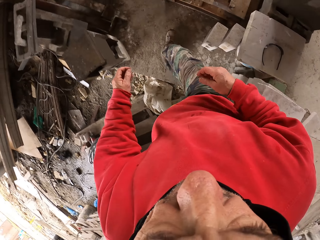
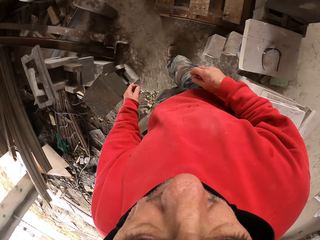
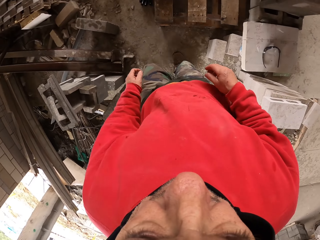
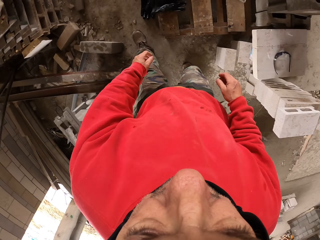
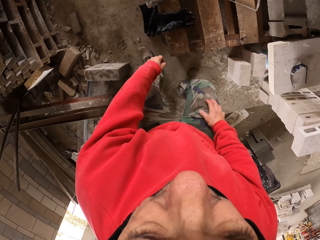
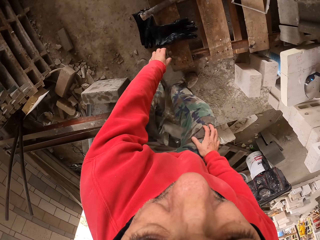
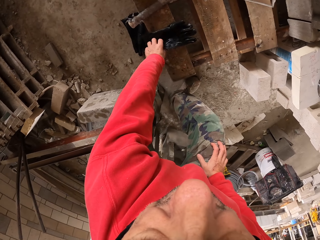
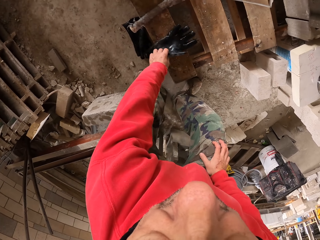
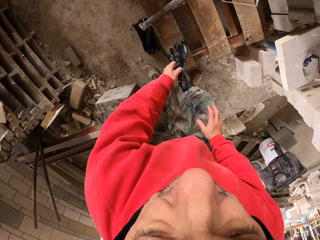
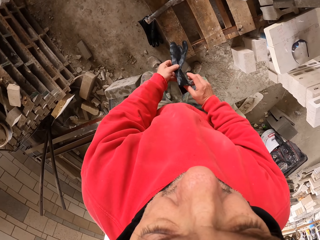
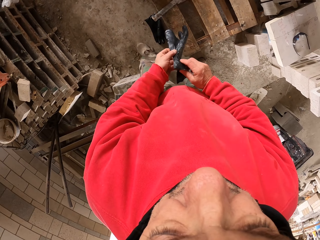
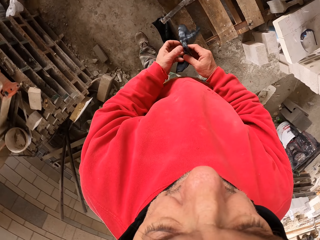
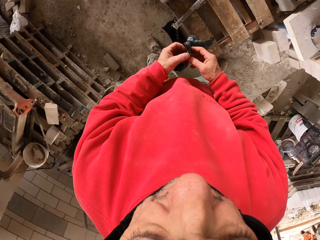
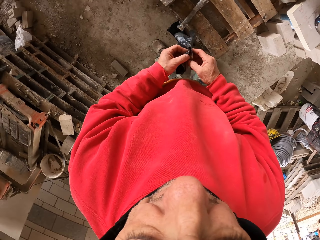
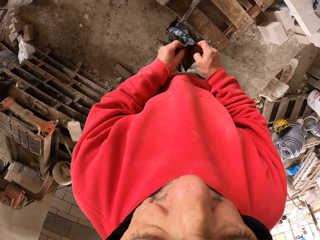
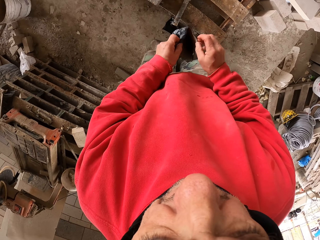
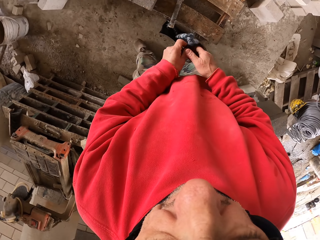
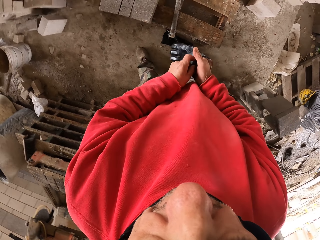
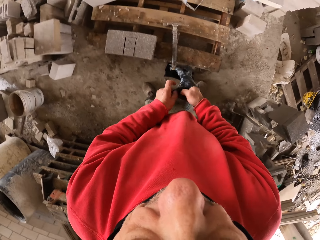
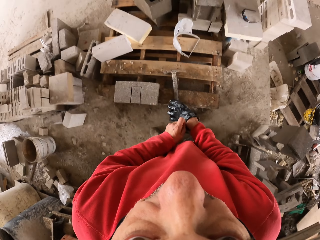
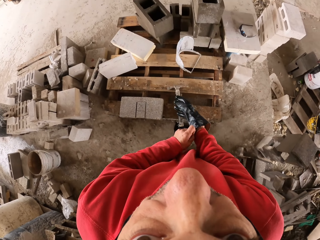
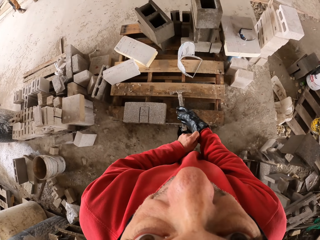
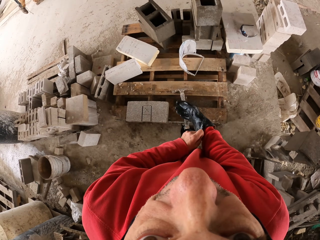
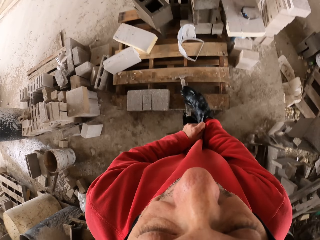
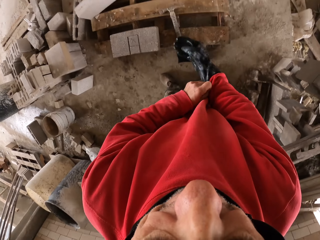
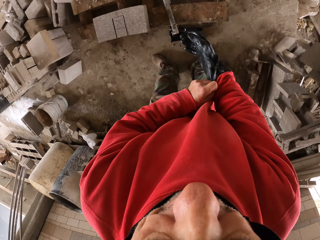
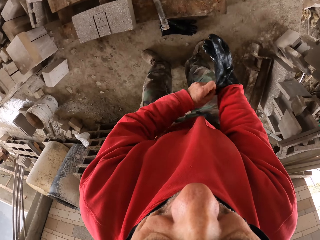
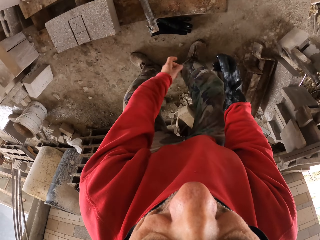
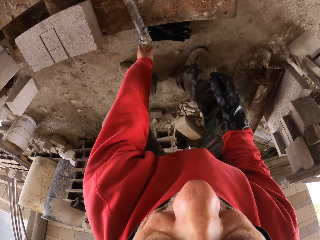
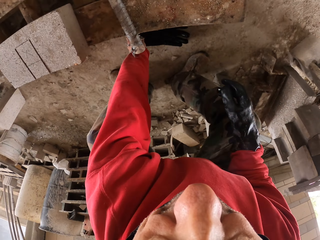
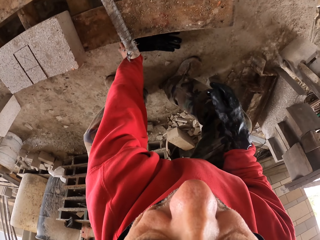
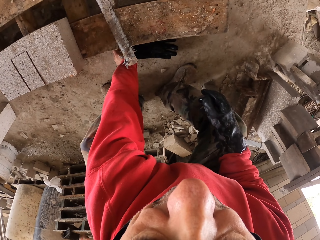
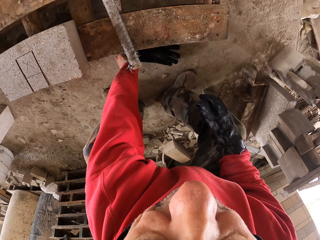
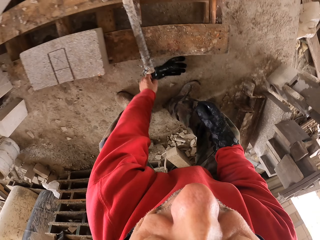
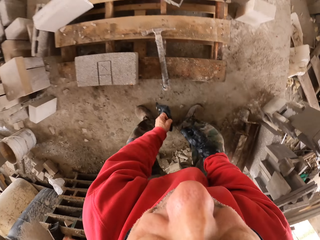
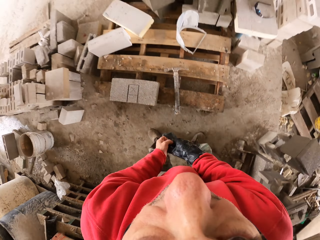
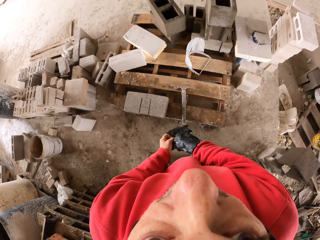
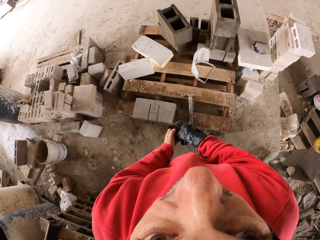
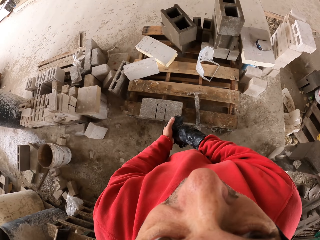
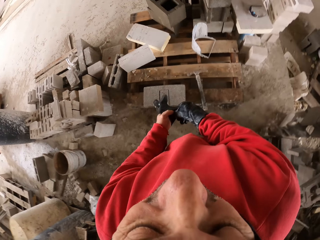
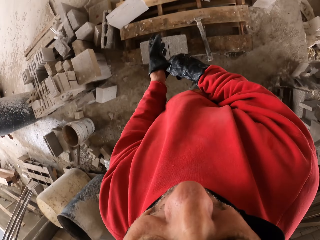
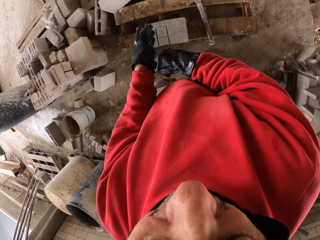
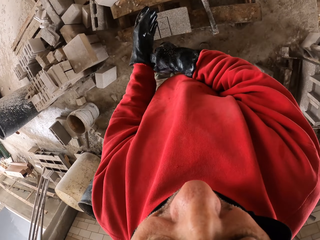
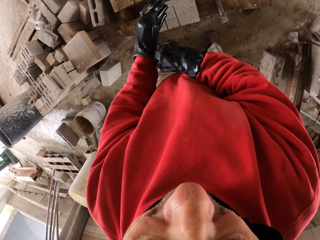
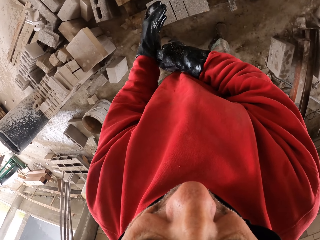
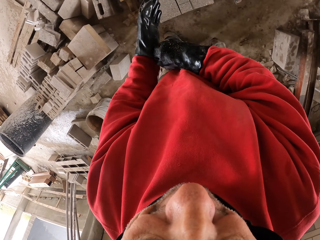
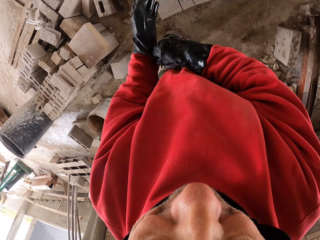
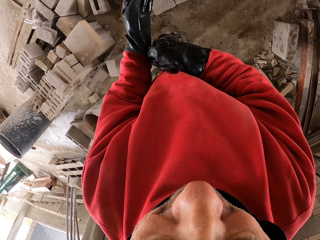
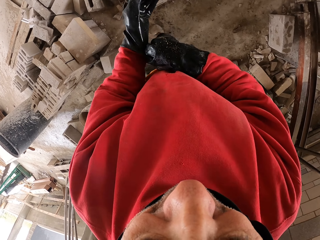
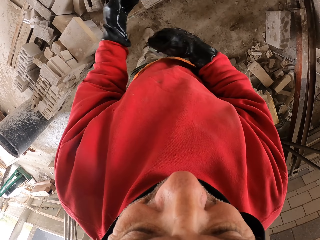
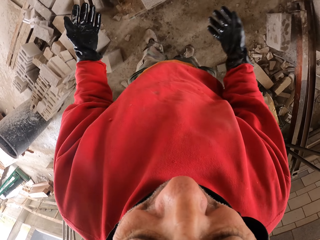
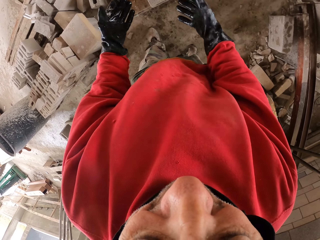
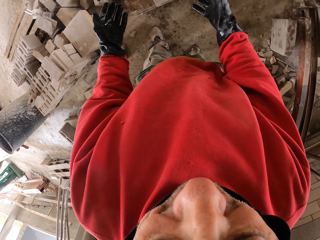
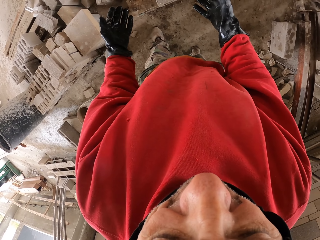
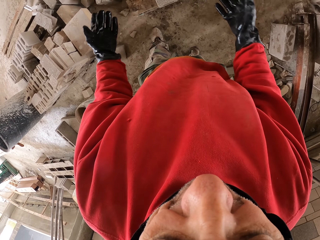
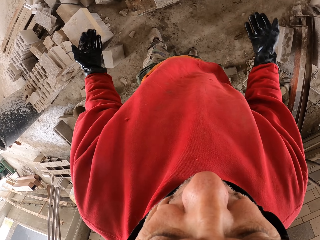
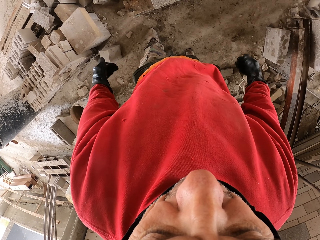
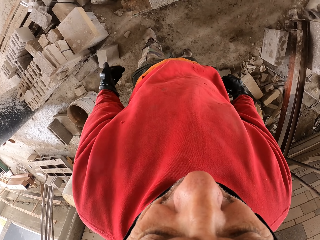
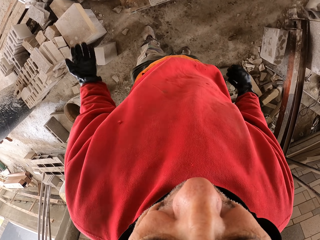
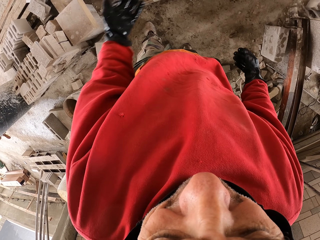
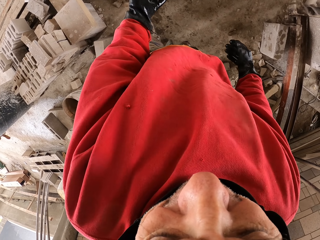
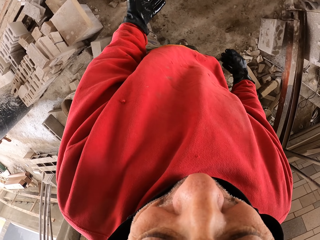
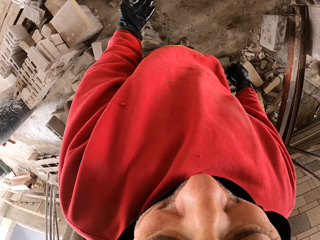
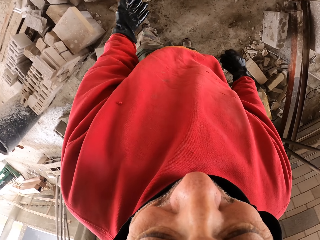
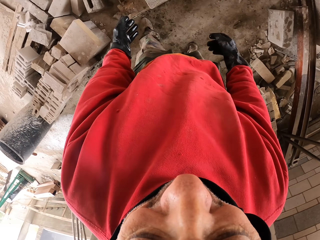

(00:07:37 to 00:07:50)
The camera wearer picks up the glove from the ground. They put on the glove. They pick up the glove from the ground. They put on the glove. They talk to a man.

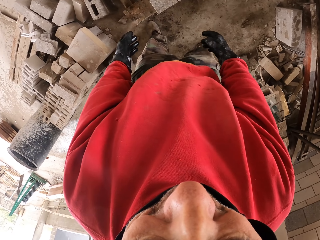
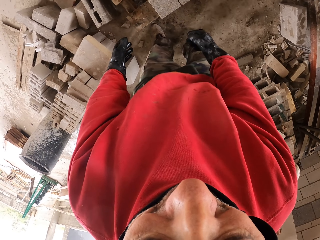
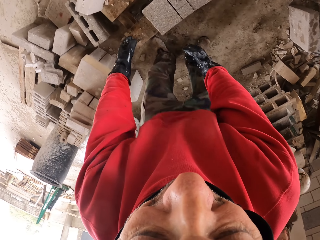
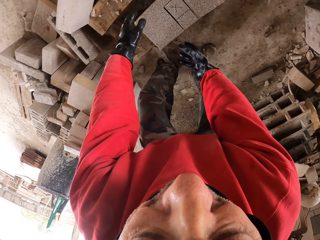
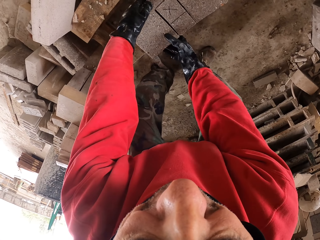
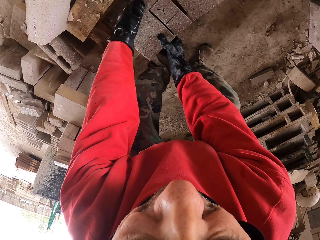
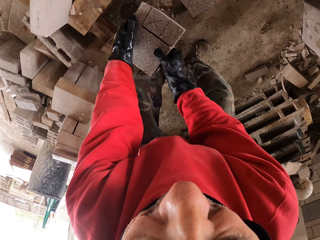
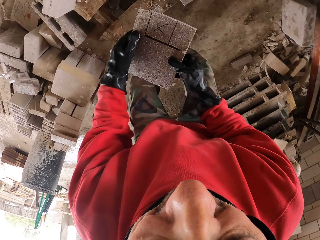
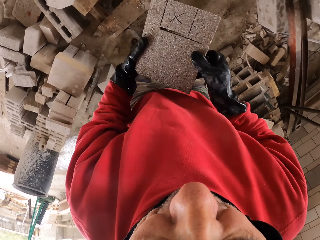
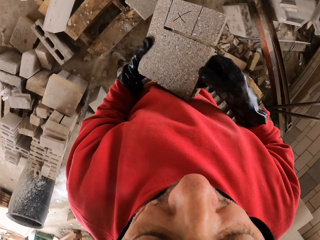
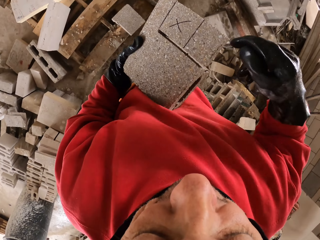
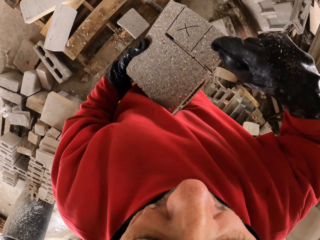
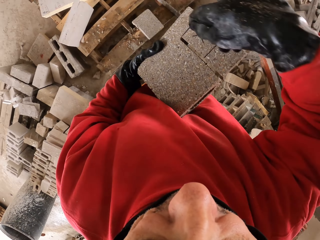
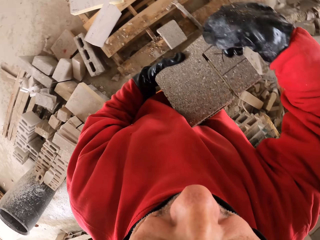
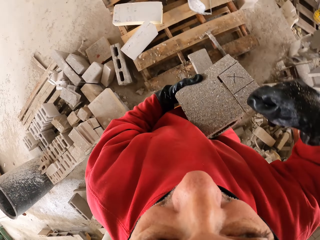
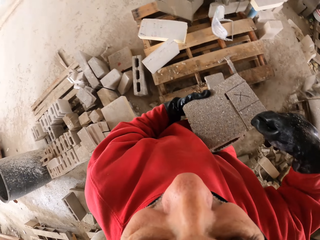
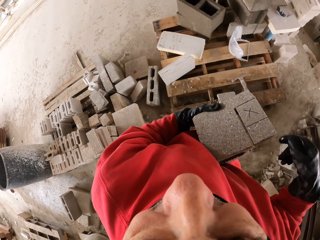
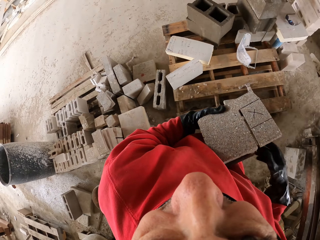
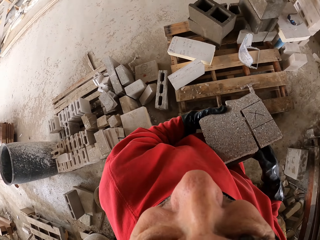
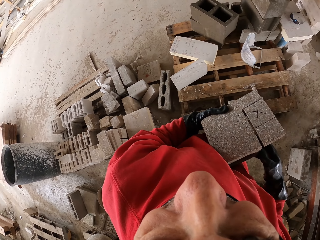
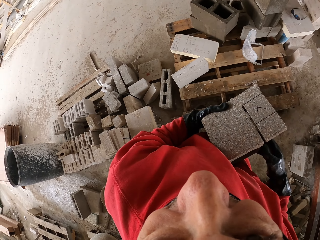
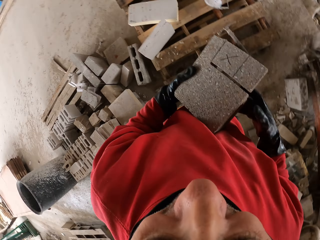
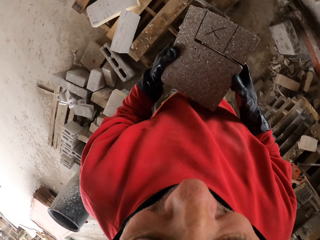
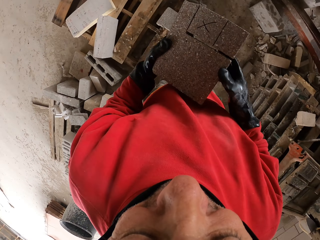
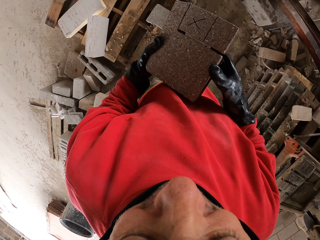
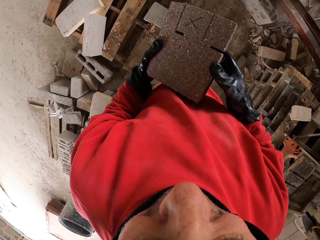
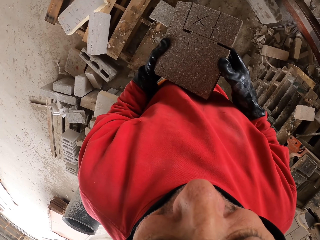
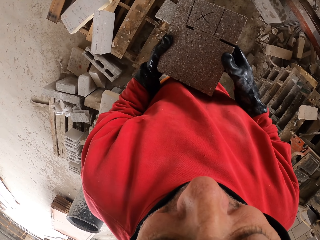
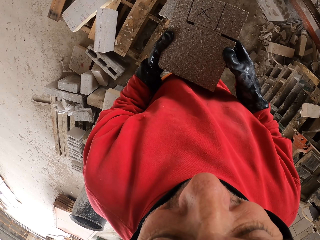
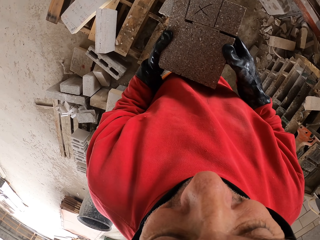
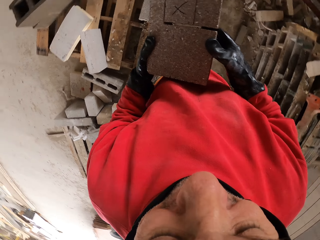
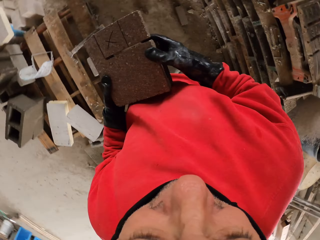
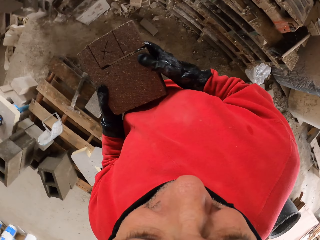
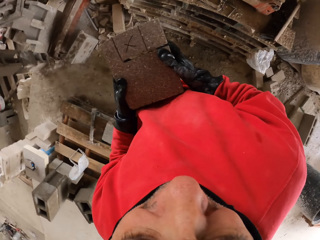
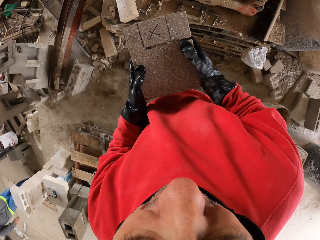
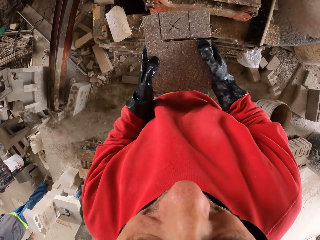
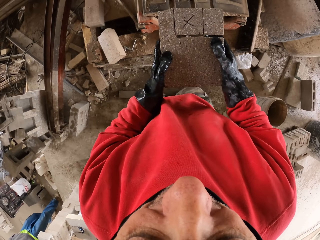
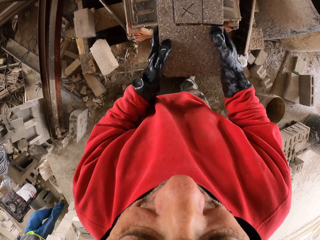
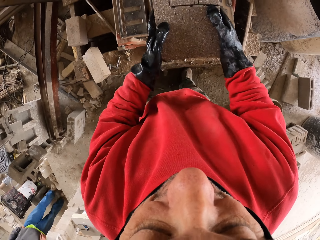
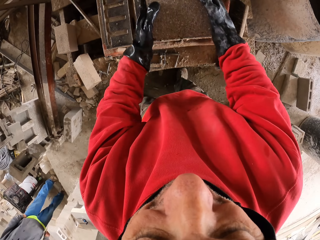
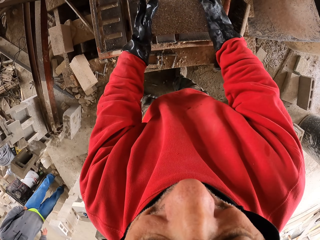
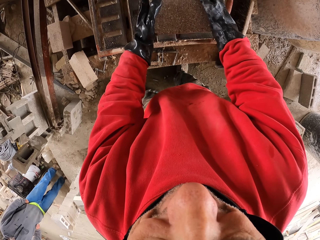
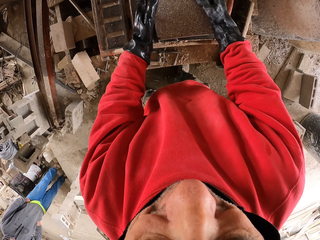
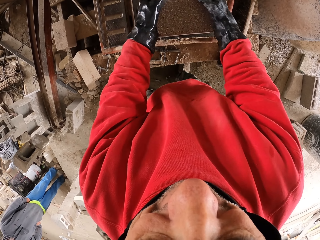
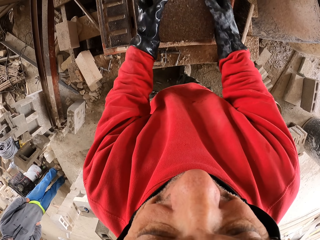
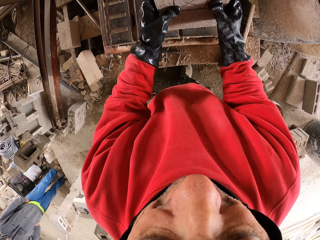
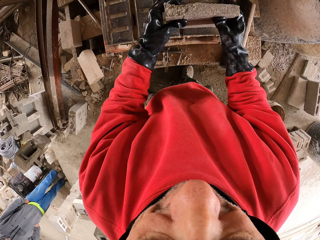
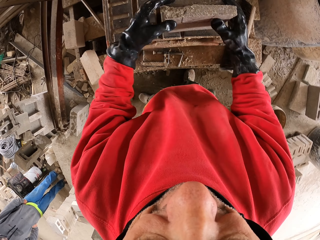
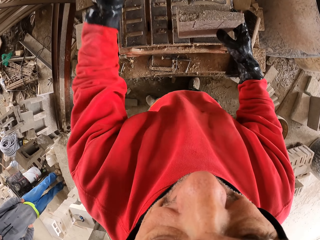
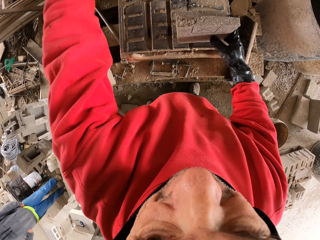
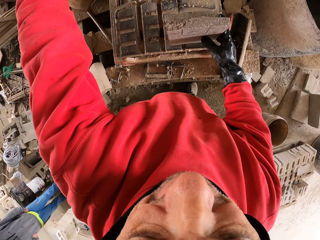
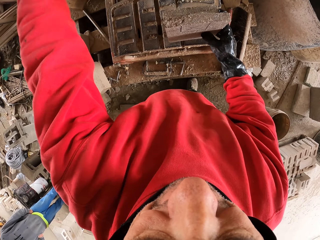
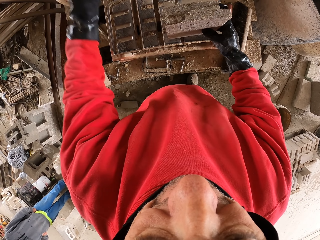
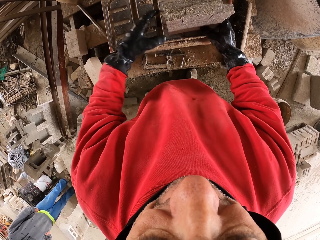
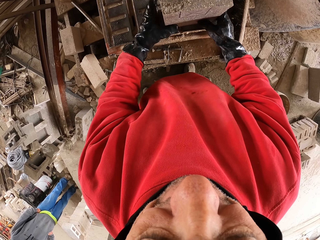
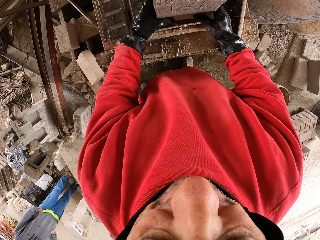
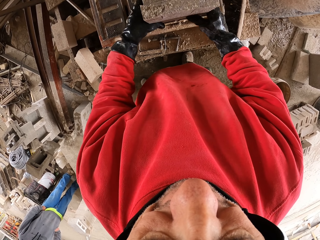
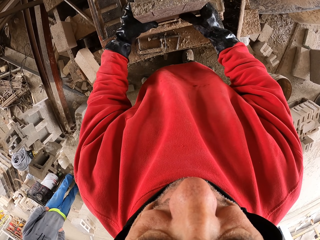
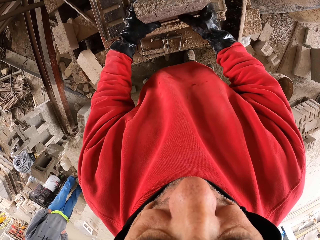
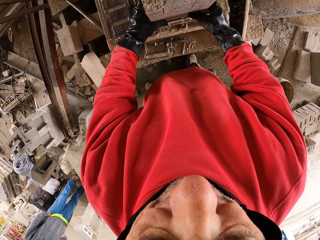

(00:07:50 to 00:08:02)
The camera wearer picks the brick from the ground. They talk to a man. They look around. They put the brick in the brick cutting machine. They hold the brick with hands, turn the brick, lift the hand up and touch the brick.
